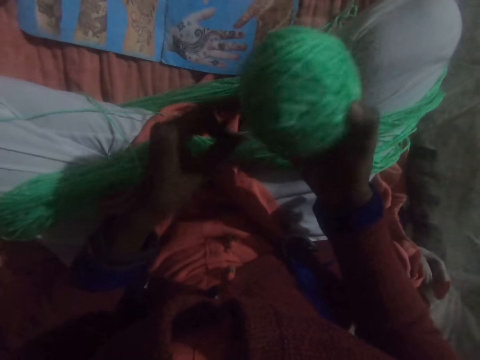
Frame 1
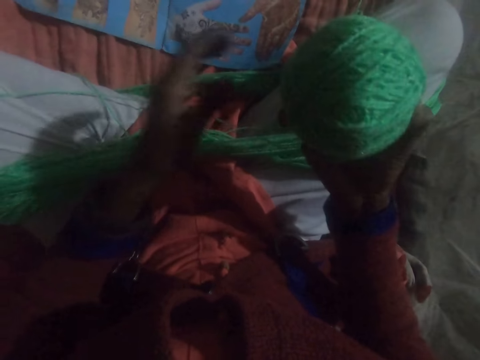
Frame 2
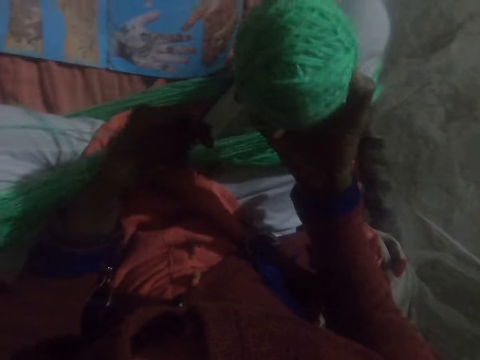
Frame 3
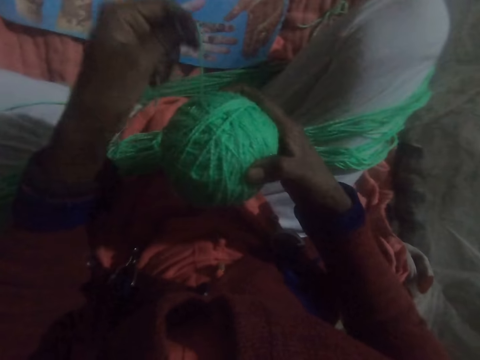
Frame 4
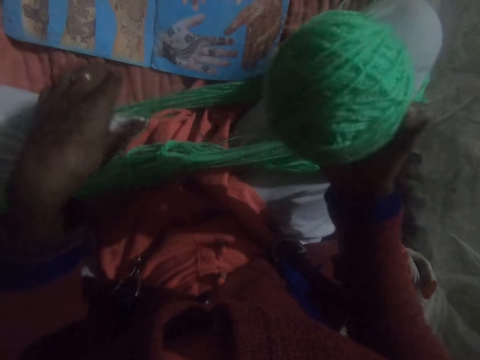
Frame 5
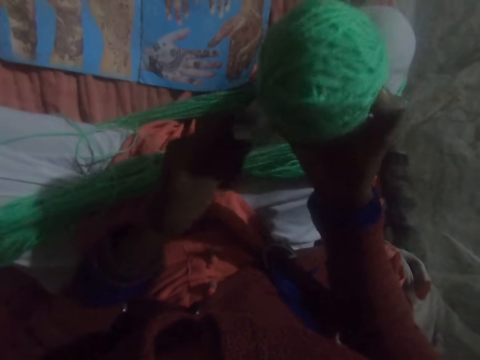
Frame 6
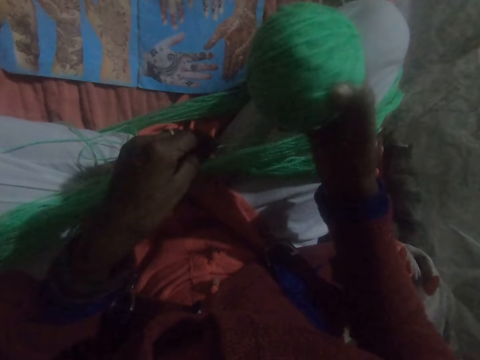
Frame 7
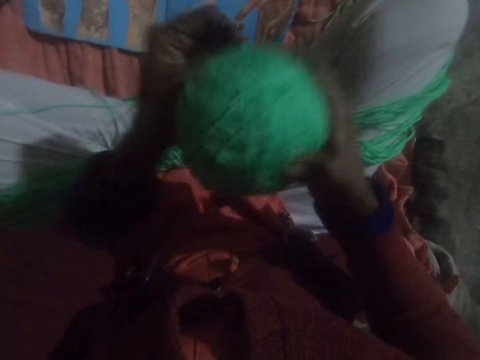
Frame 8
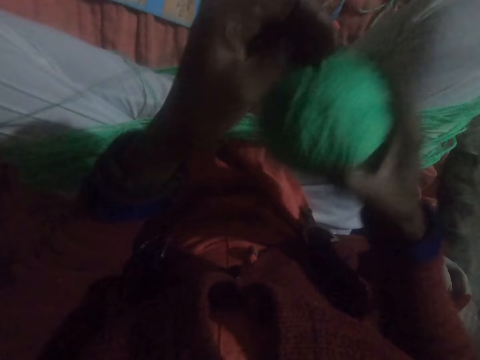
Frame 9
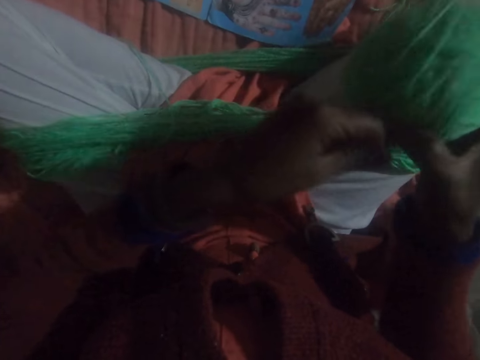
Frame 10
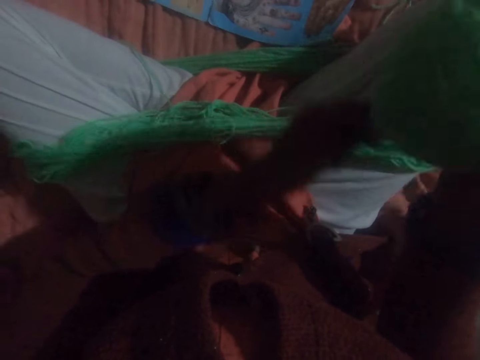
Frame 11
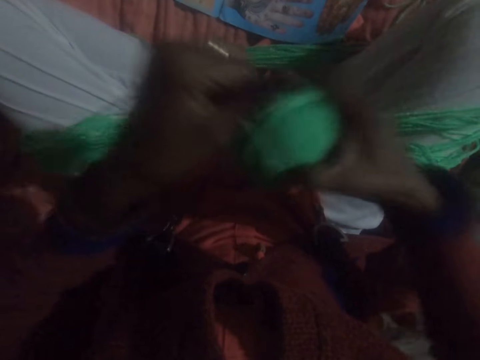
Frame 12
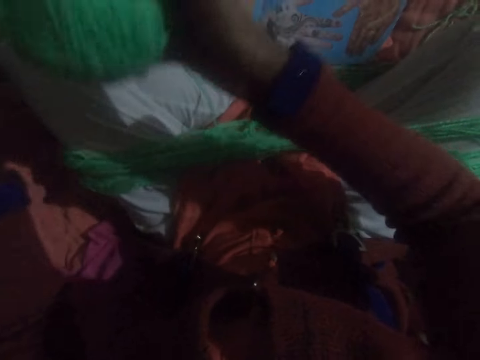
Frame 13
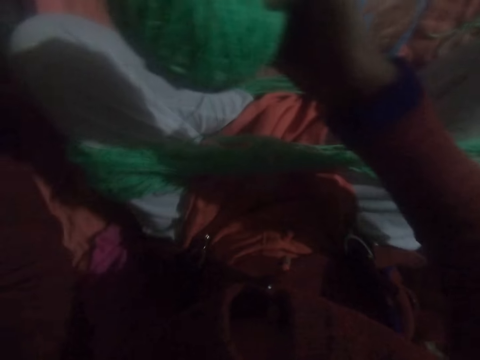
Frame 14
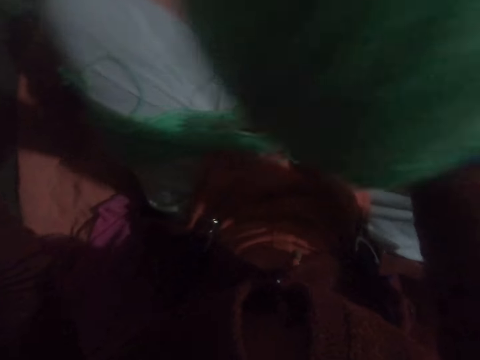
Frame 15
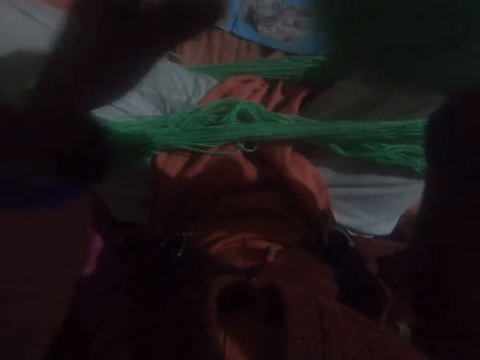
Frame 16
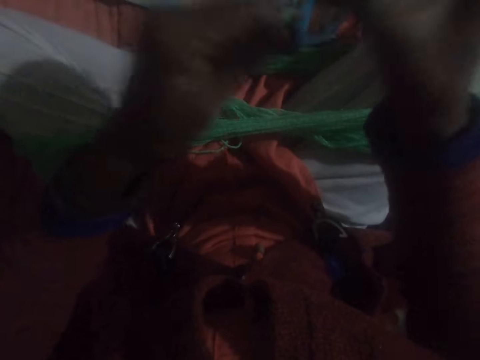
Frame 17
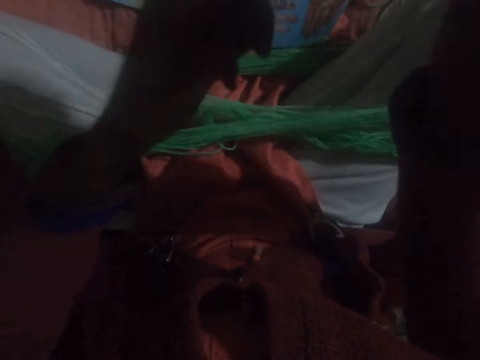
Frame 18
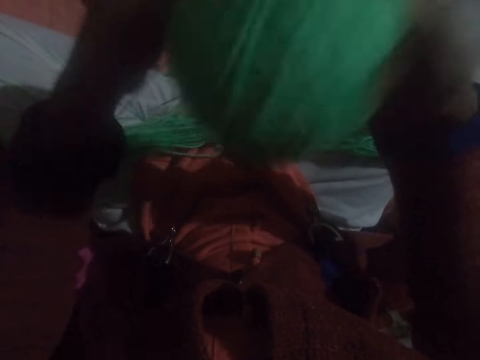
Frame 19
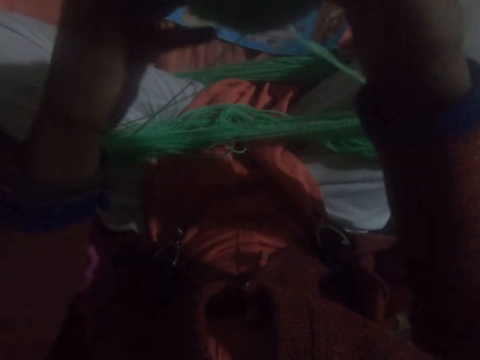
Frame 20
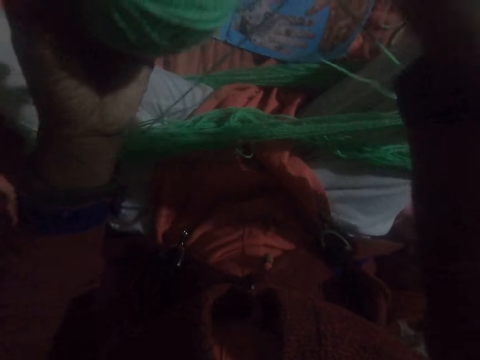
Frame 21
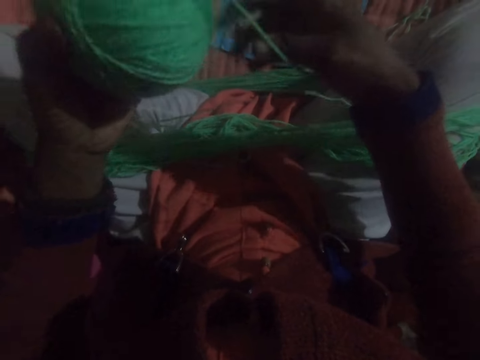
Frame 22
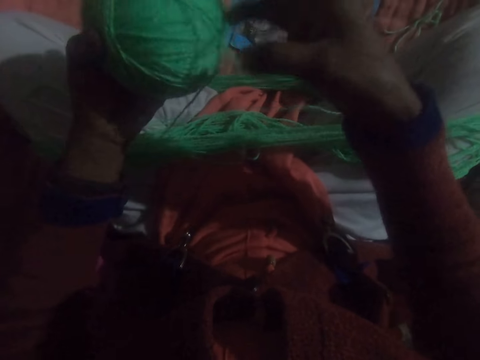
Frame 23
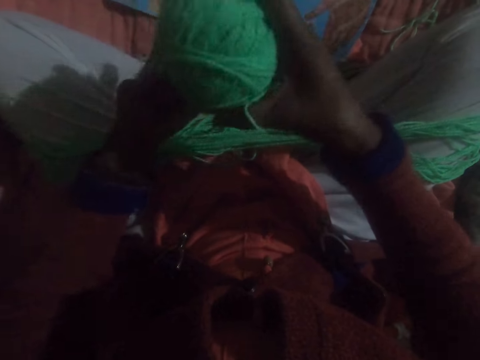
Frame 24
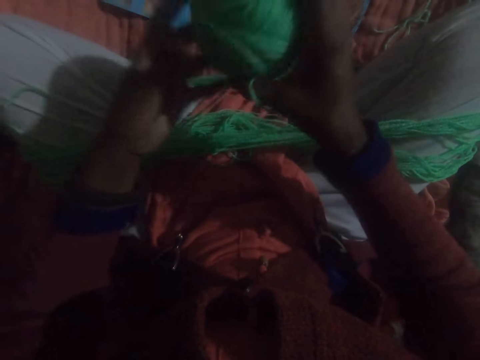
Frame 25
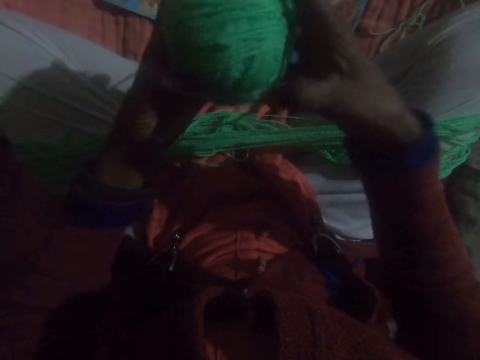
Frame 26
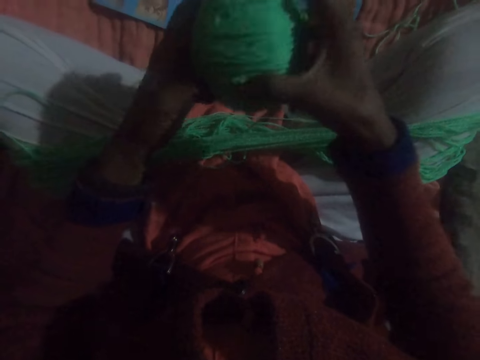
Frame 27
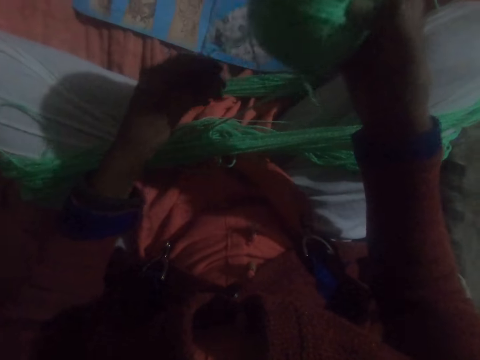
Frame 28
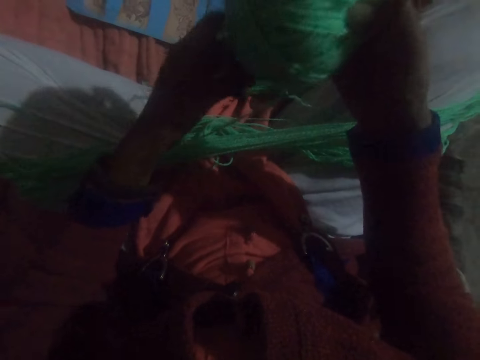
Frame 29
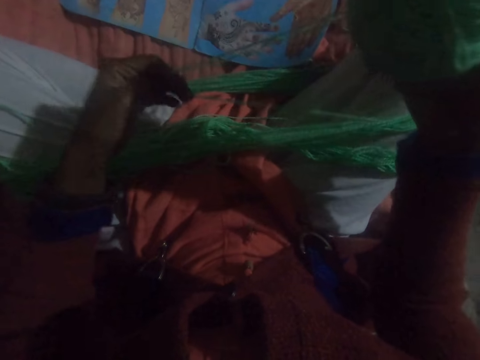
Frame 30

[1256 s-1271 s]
The camera wearer winds the yarn from his legs into the ball. He adjusts the thread. He runs round the thread to the ball of yarn. He adjusts the thread. He untangles the yarn.

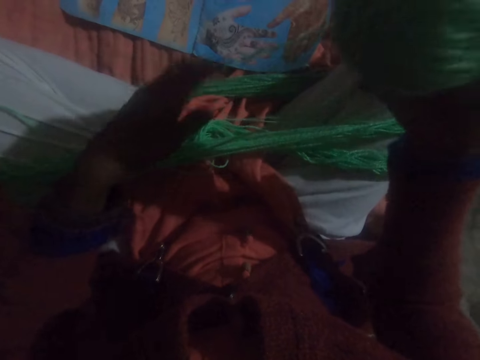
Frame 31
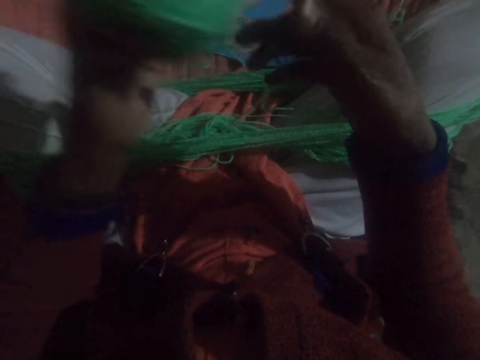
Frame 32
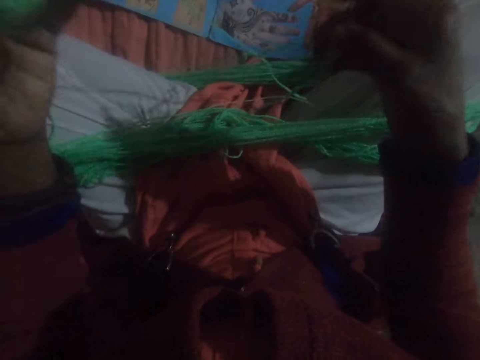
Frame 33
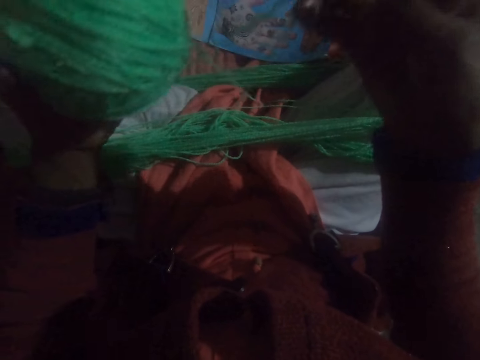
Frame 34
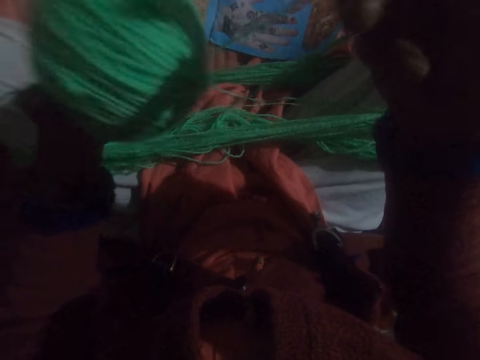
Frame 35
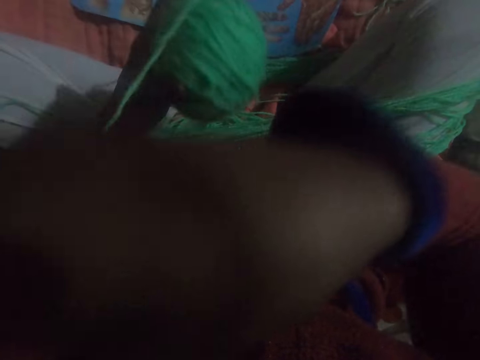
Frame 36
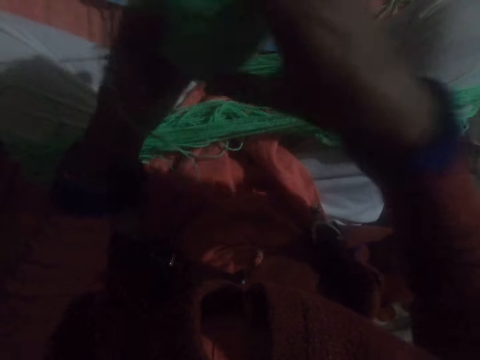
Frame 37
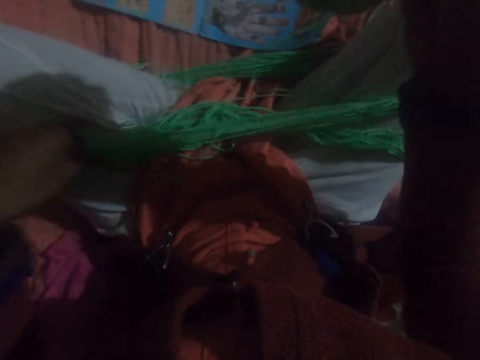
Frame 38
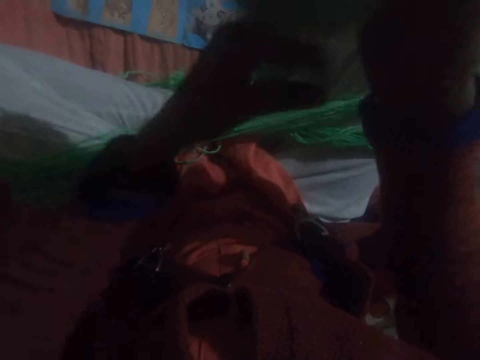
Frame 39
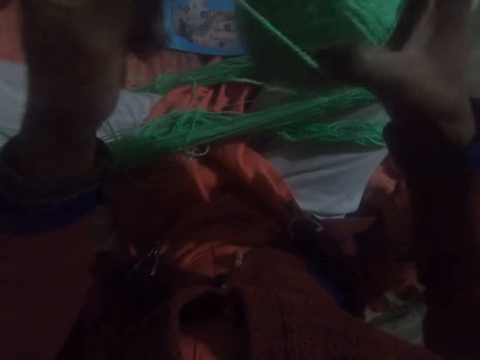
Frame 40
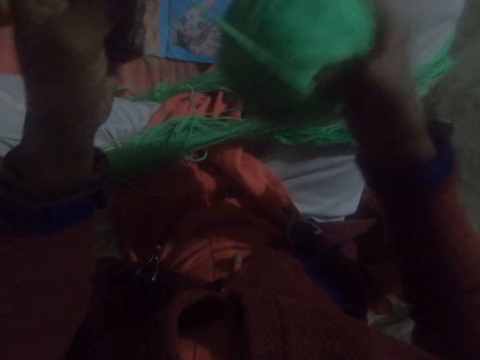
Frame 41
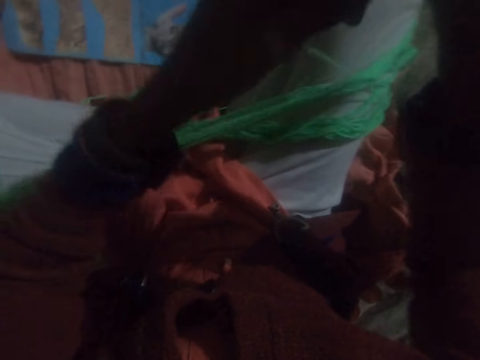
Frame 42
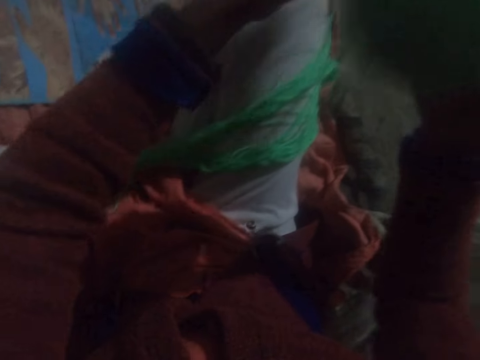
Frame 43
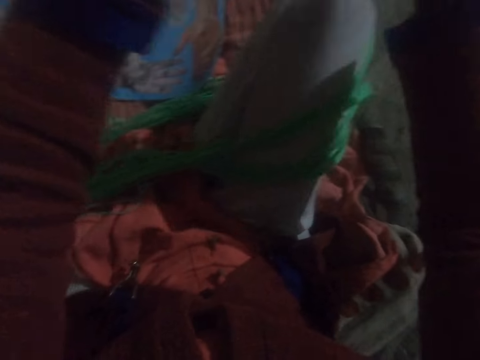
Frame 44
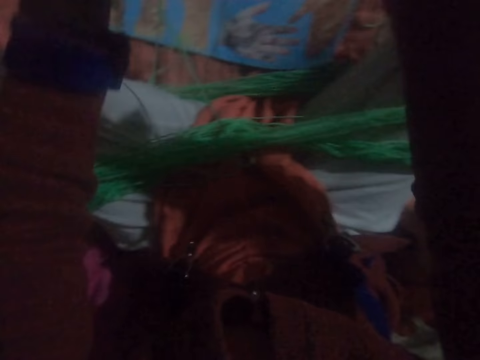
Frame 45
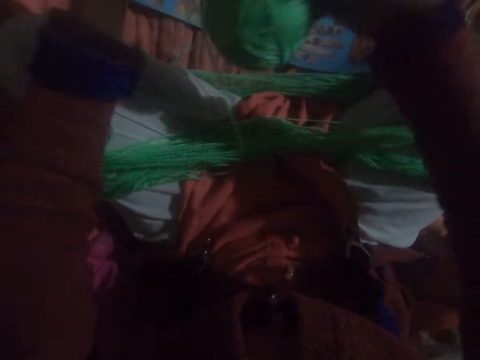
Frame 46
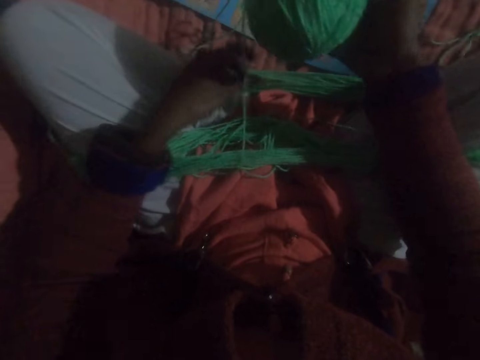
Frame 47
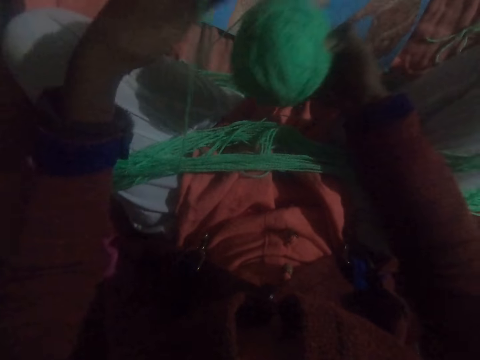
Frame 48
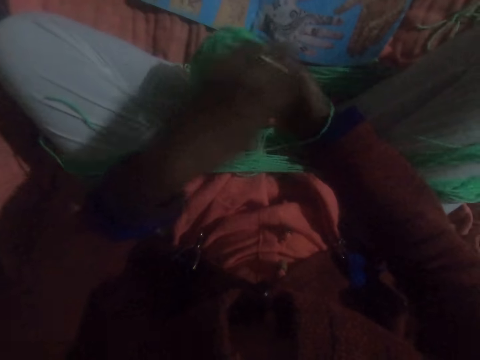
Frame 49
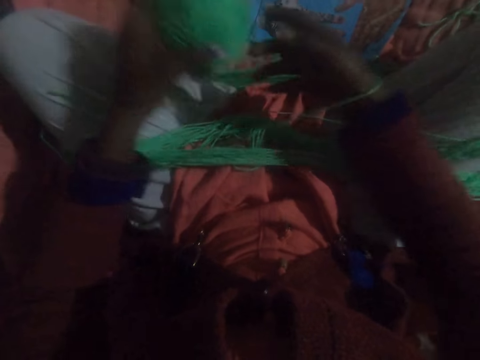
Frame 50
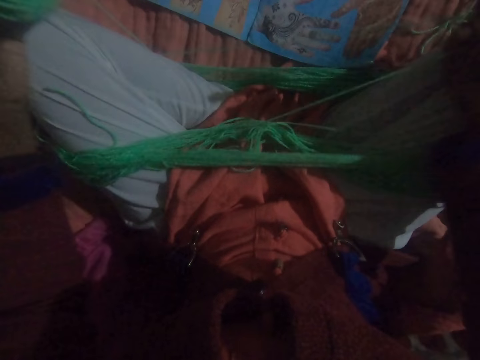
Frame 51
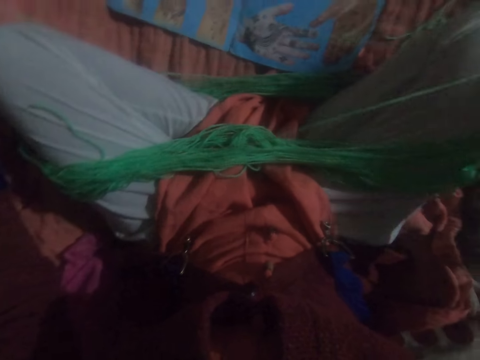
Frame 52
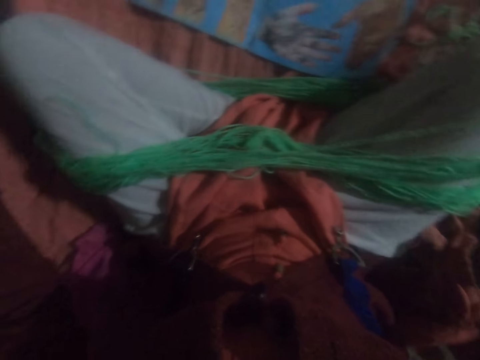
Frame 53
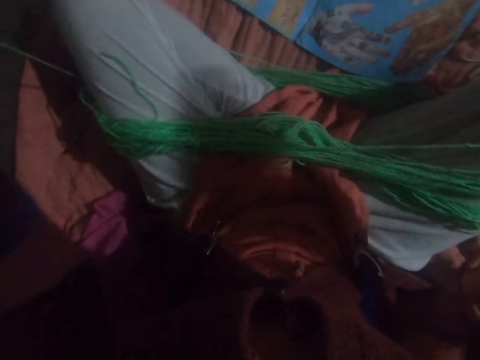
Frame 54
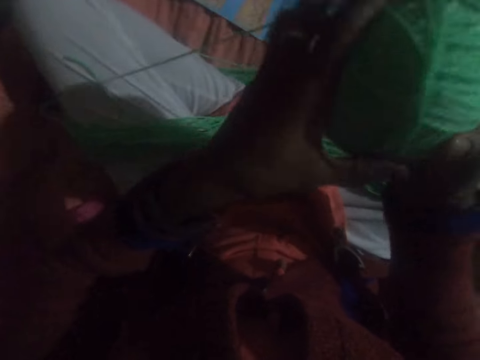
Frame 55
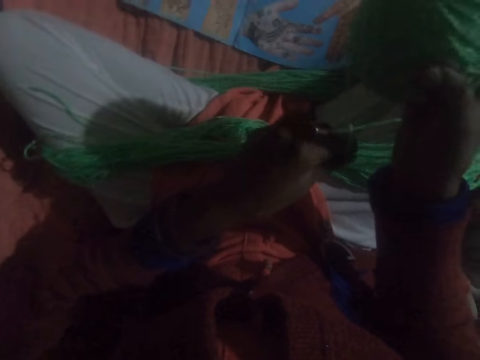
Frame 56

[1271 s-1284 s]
The camera wearer winds the yarn from his legs into the ball. He adjusts the thread. He untangles the yarn.
